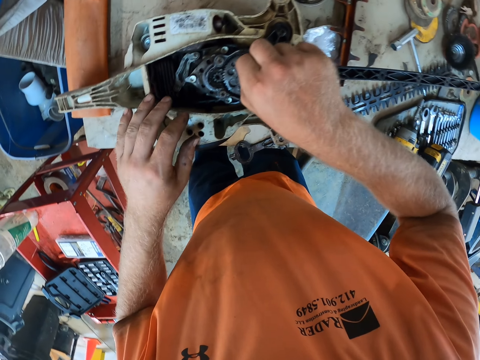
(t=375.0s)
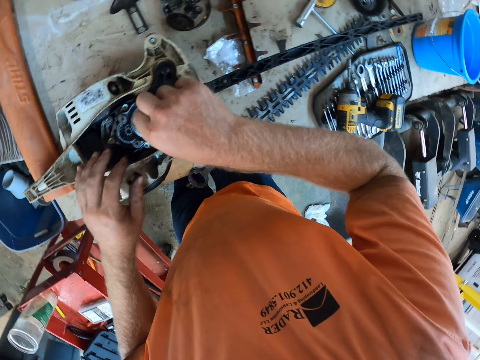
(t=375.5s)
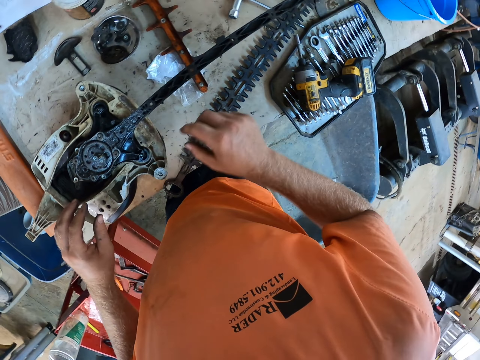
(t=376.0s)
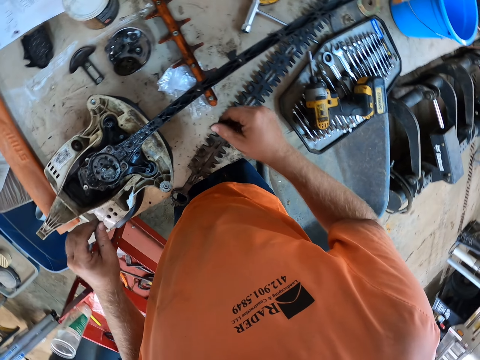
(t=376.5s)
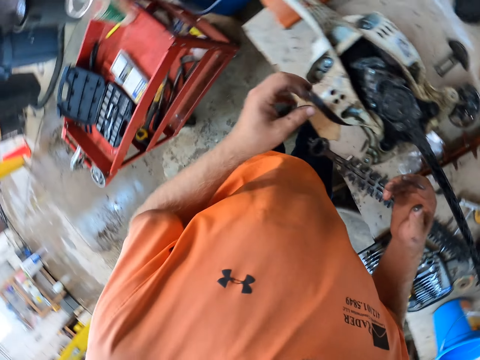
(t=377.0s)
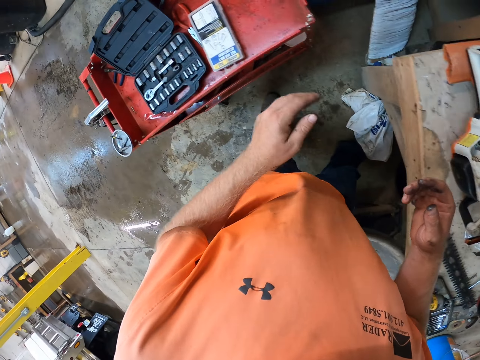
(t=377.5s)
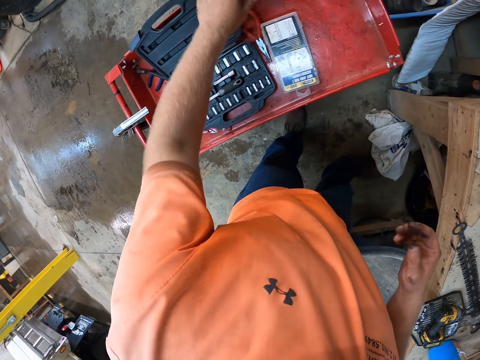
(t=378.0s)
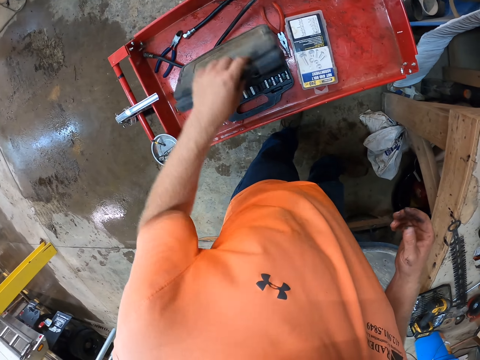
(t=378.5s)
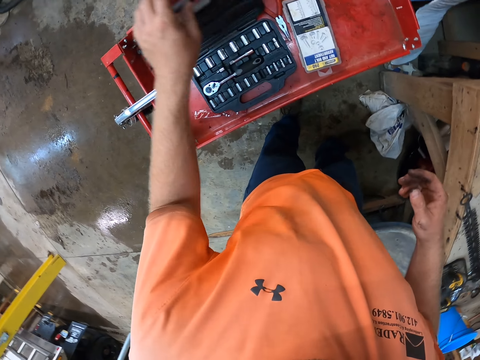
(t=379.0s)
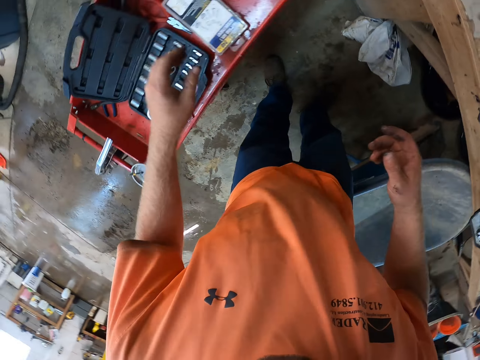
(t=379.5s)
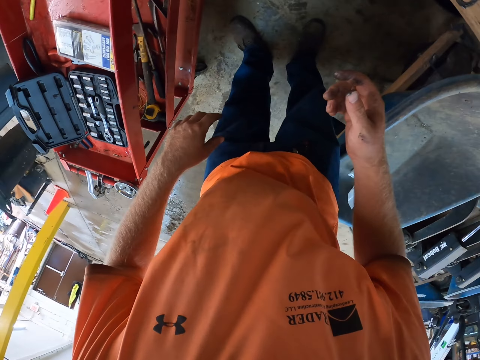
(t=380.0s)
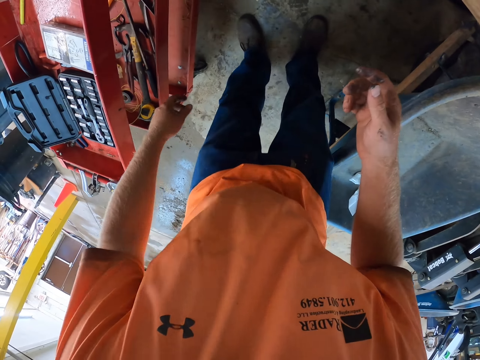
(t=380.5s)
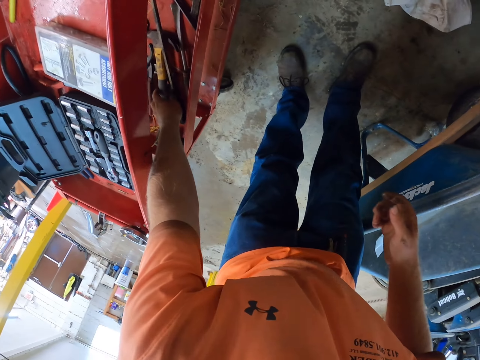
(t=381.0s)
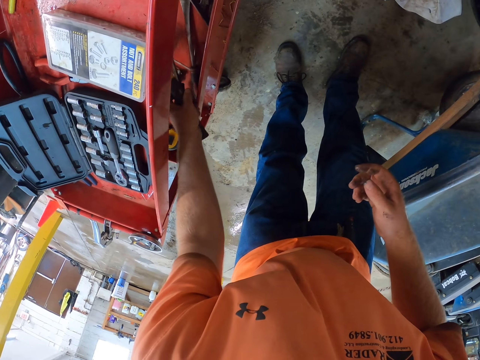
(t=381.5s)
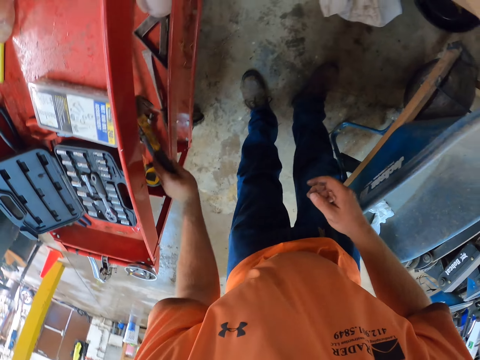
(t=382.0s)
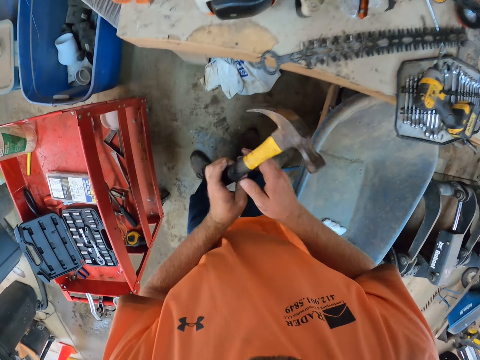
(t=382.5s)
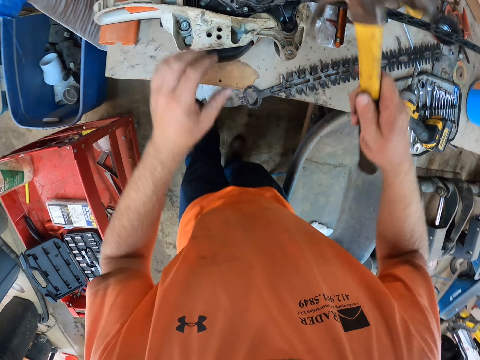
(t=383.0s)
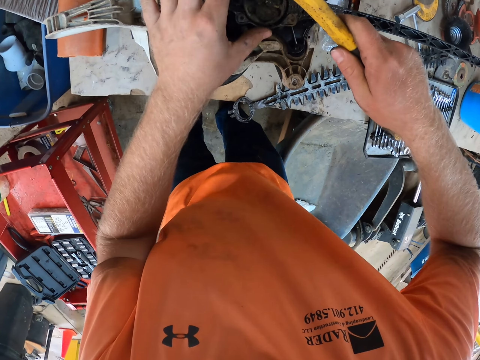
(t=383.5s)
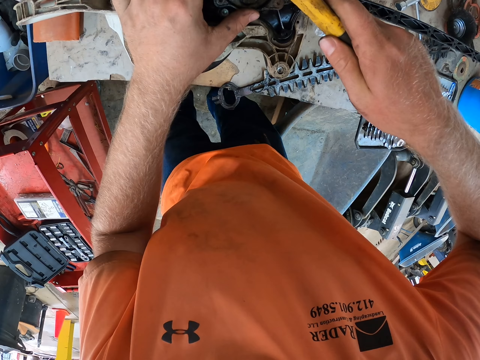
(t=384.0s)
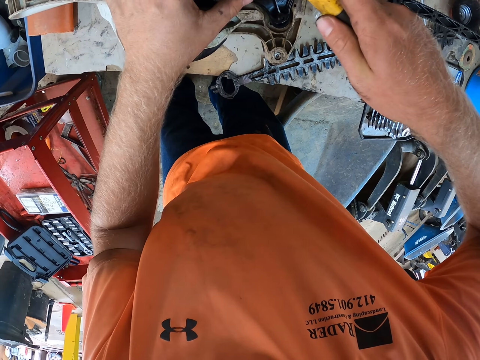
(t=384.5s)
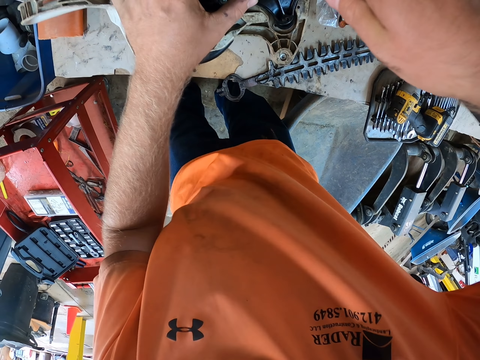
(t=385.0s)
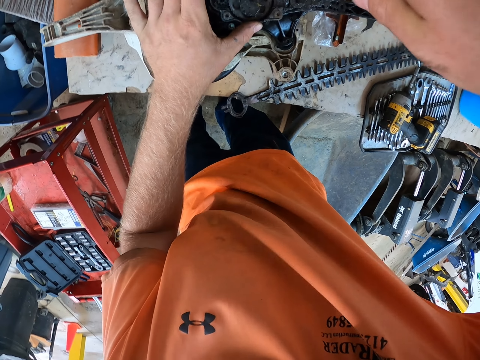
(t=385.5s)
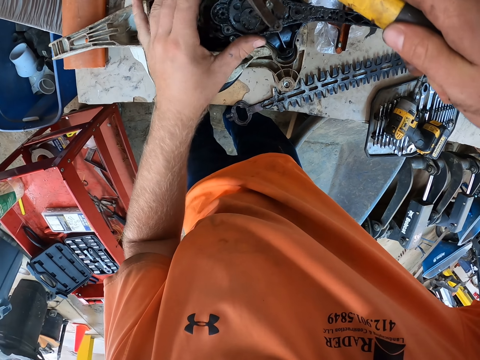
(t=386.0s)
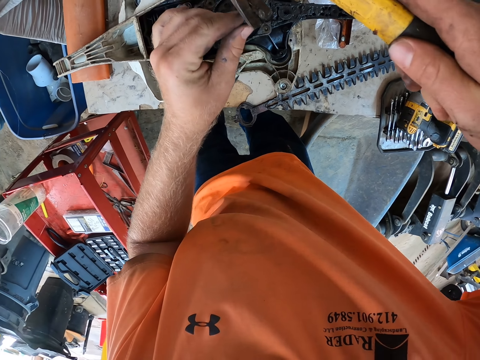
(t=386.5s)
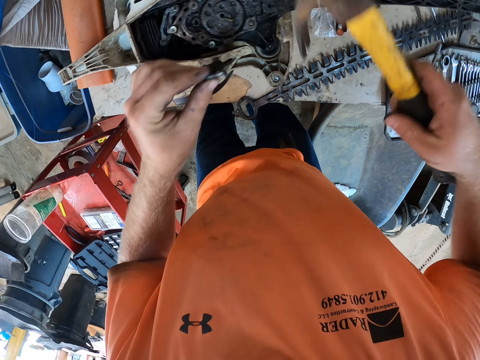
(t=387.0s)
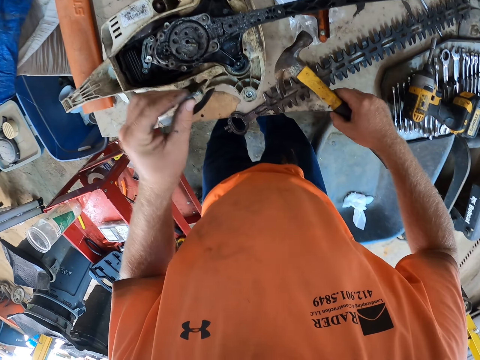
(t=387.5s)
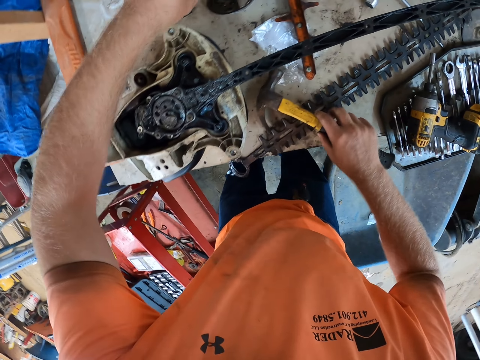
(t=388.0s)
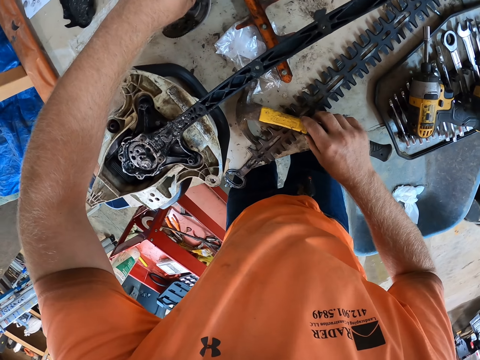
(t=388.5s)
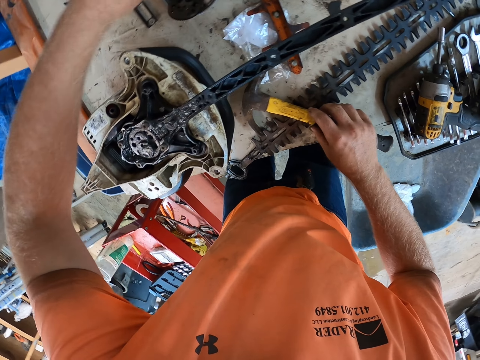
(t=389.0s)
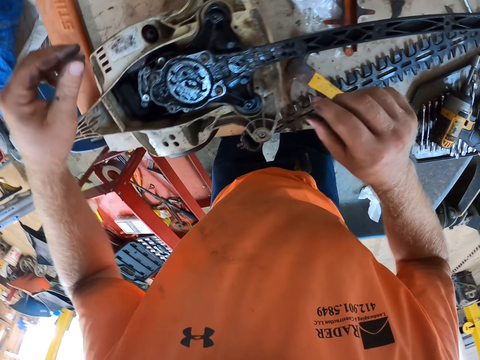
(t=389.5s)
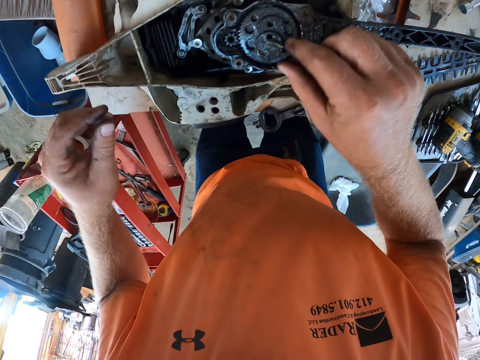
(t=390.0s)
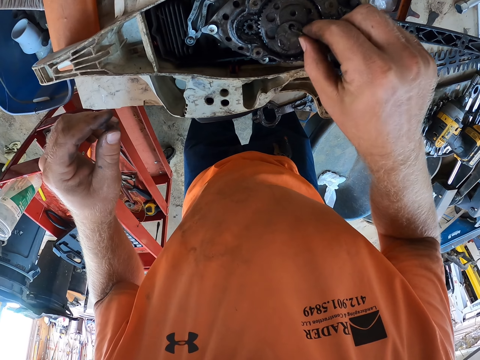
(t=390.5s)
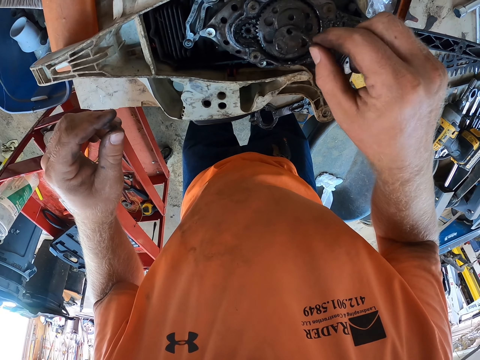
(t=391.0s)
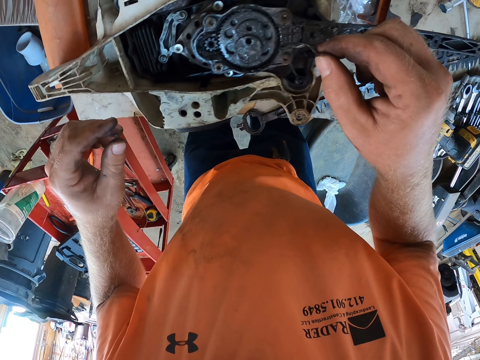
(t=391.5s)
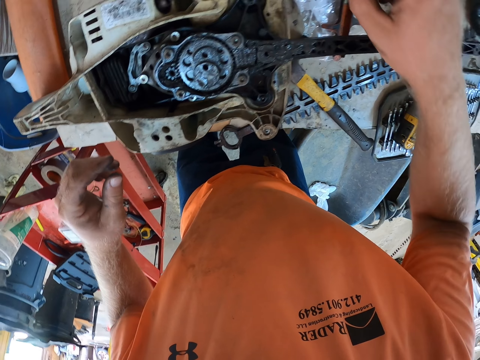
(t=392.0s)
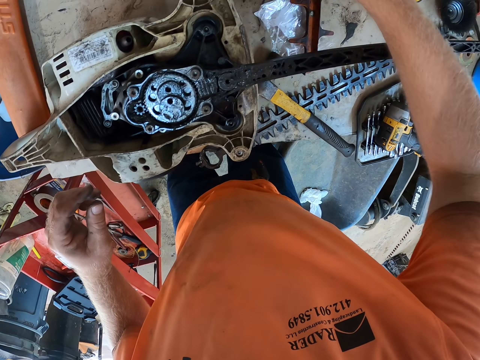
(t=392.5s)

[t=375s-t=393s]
The camera wearer looks around the table. He picks up a hammer from a tool cart with his left hand. He passes the hammer from his left hand to his right hand. He fixes the power saw. He removes a bolt from the chainsaw engine with the hammer in his right hand. He drops the hammer on the table with his right hand. He removes a strip of cloth from the chainsaw engine with his right hand. He fixes the power saw.

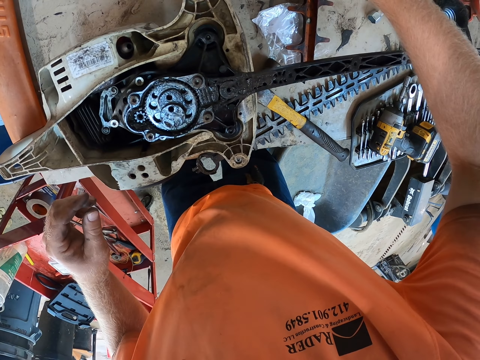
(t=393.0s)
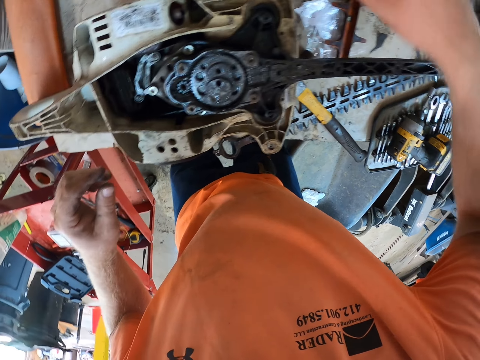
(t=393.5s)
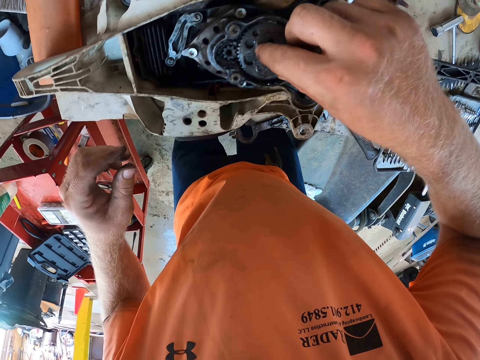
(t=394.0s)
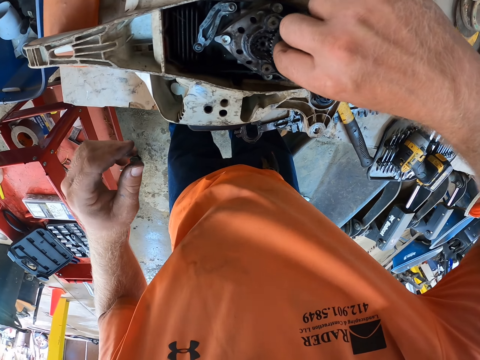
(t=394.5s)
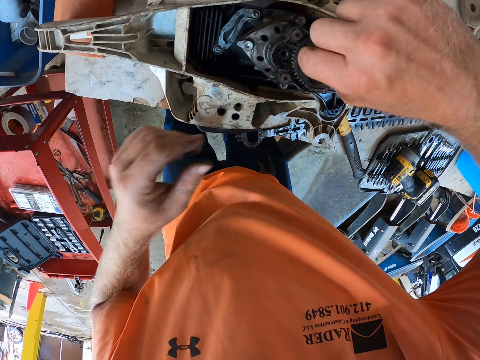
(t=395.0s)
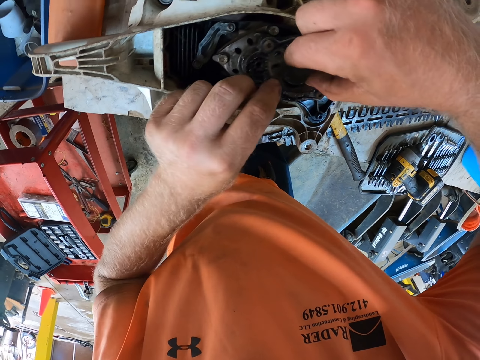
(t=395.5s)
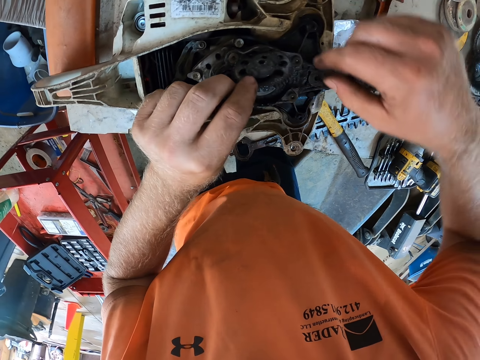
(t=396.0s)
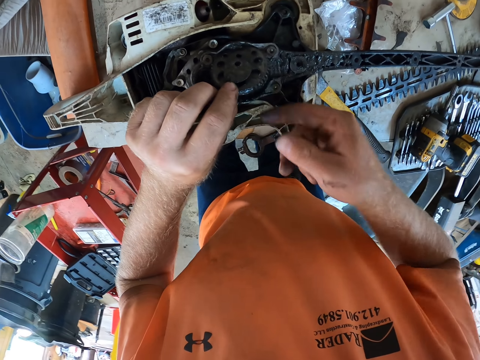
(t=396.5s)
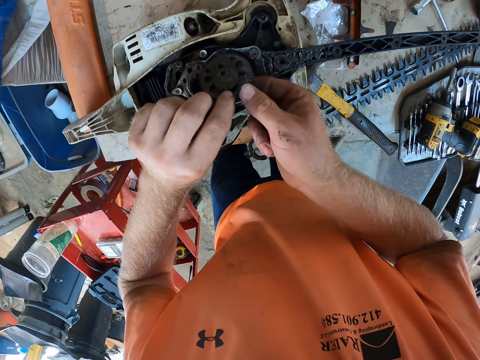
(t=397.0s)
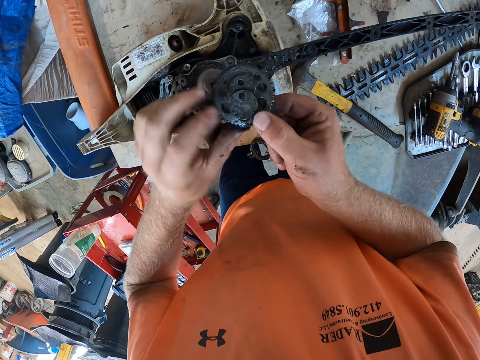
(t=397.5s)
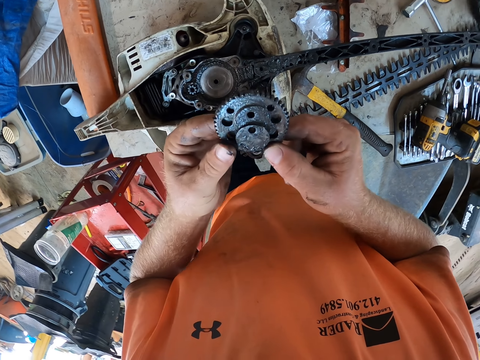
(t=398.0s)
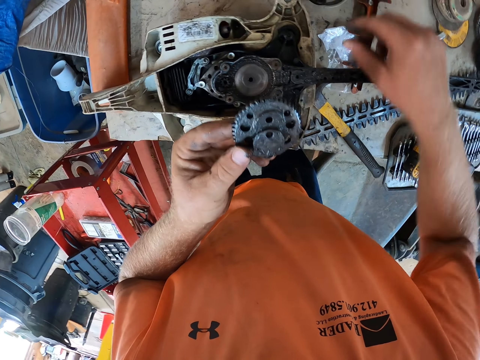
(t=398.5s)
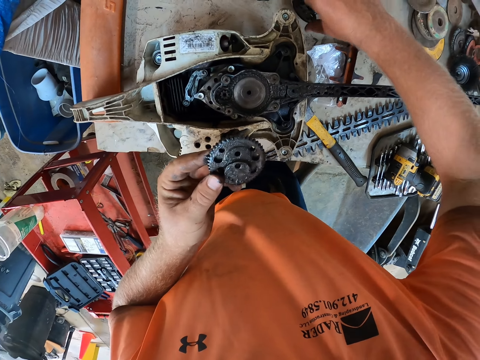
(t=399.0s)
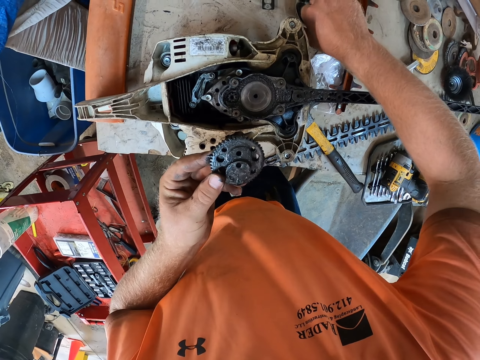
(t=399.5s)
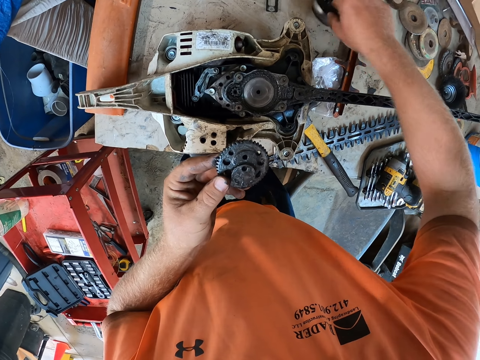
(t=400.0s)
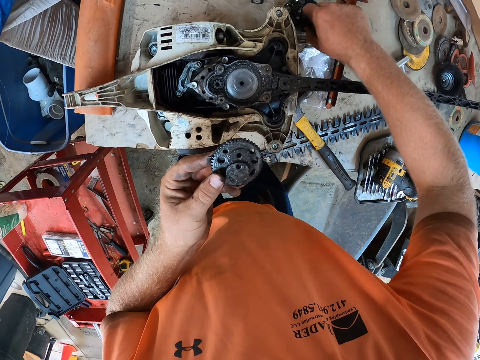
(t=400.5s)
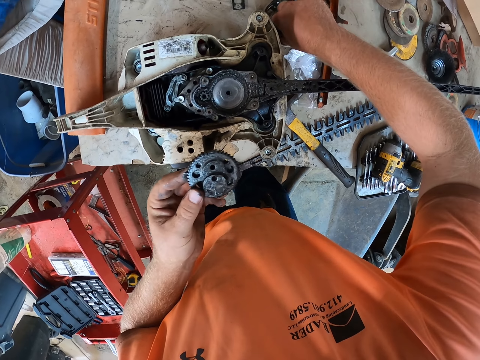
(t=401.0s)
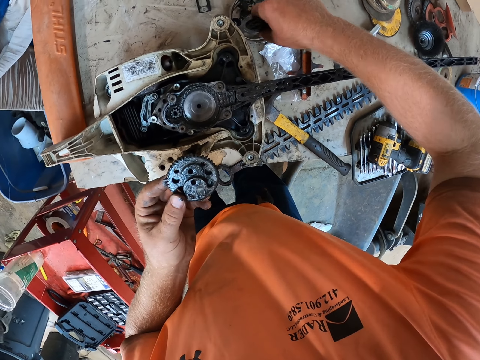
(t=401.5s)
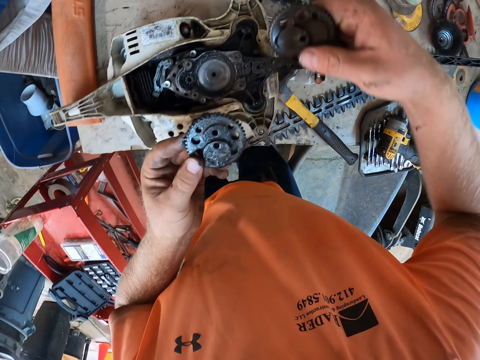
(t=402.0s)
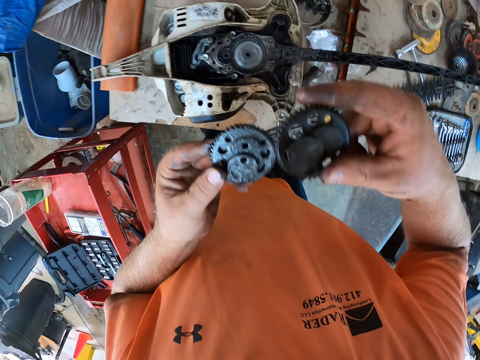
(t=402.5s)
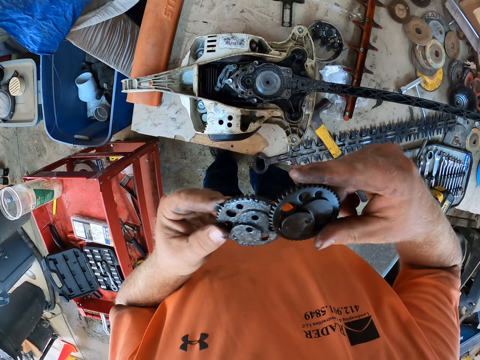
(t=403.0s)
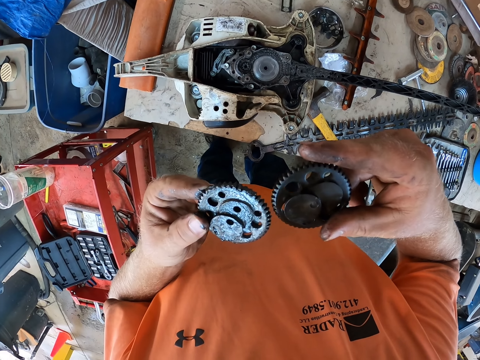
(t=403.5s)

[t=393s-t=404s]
The camera wearer removes a gear plate from the chainsaw engine with both hands. He takes a gear plate from the plate on the table with his right hand. He attaches the gear plates to each other with both hands.
